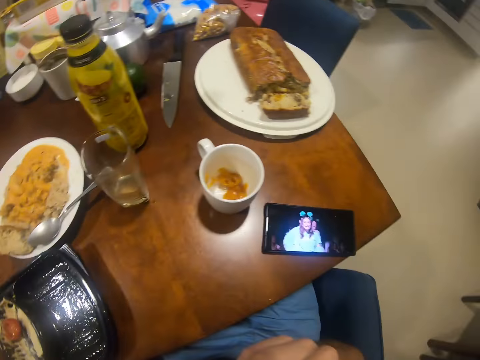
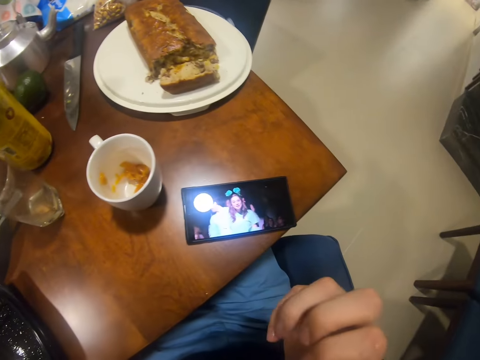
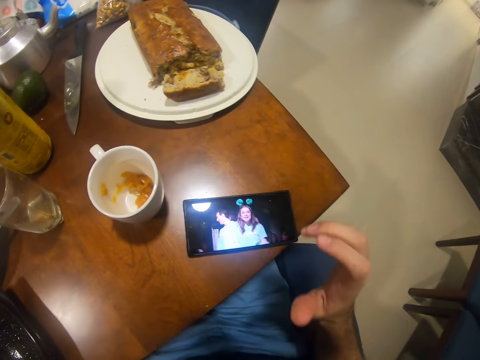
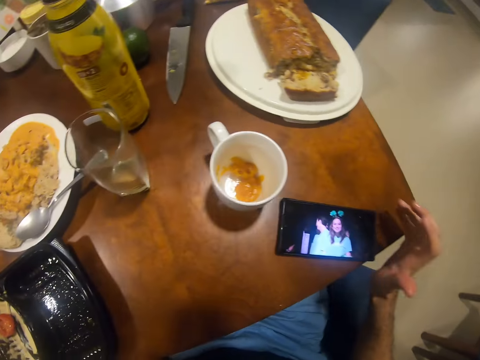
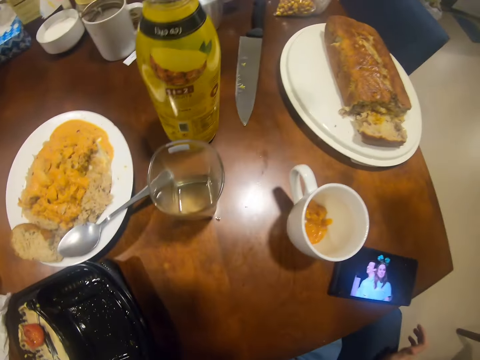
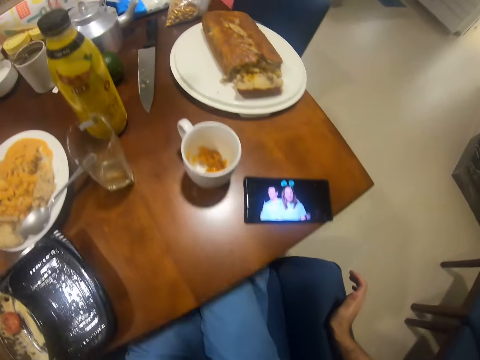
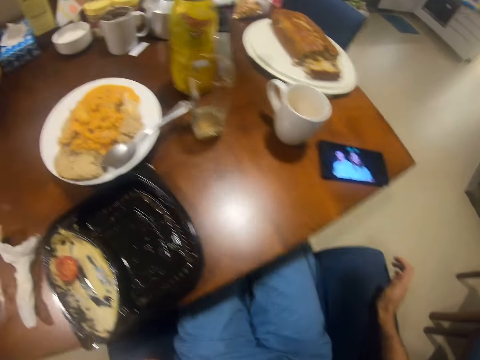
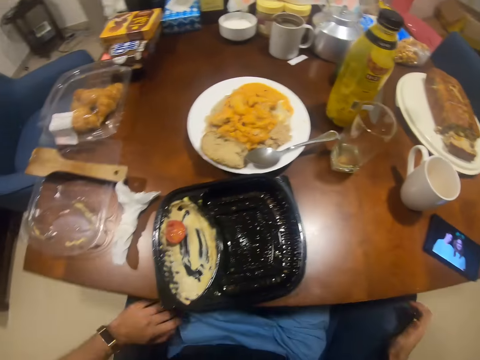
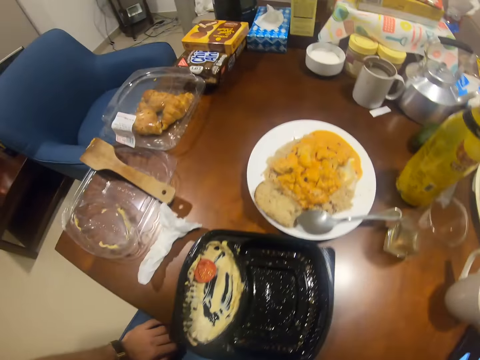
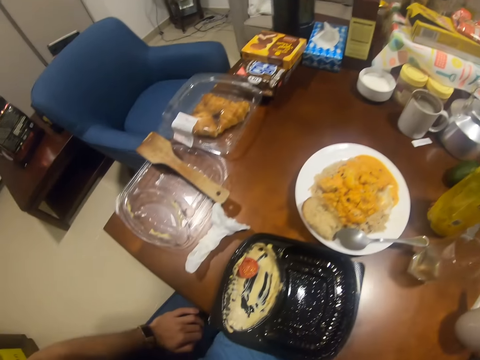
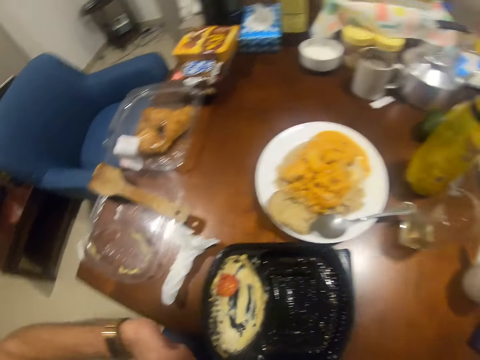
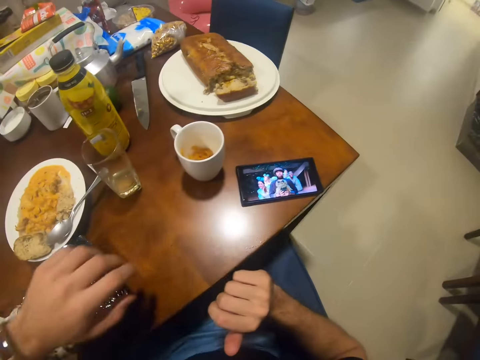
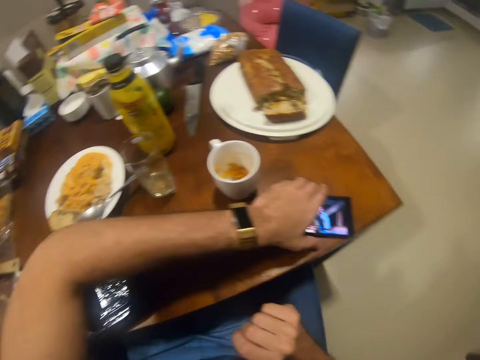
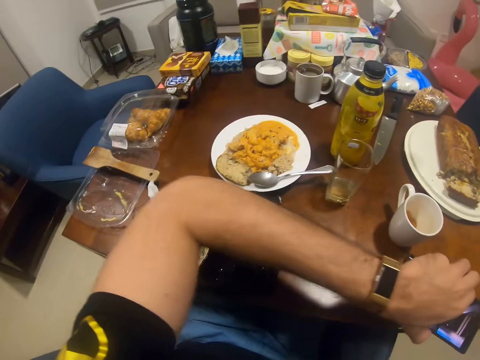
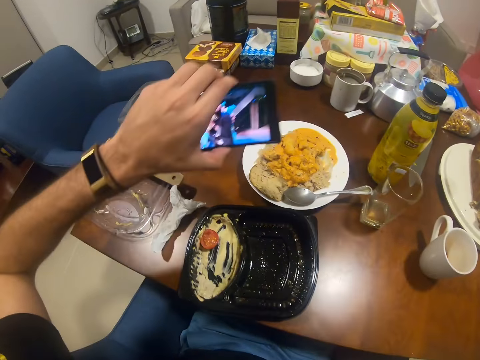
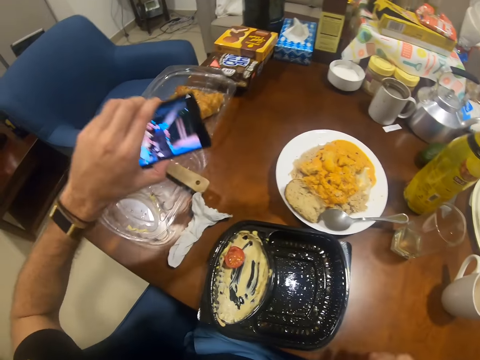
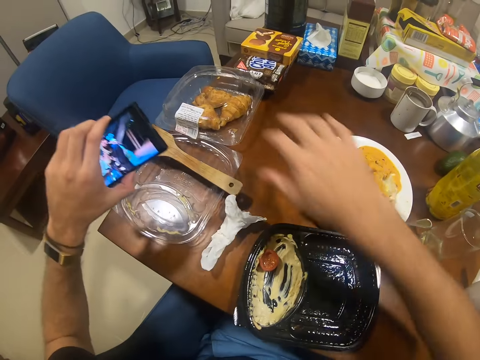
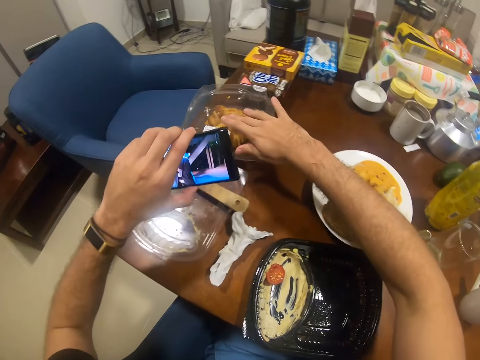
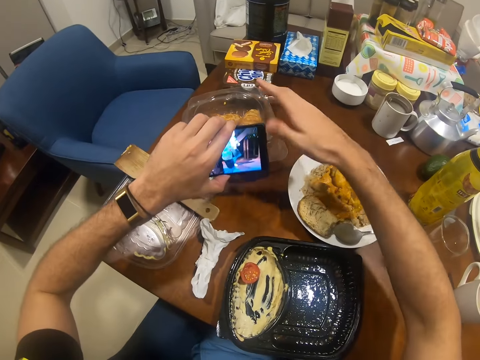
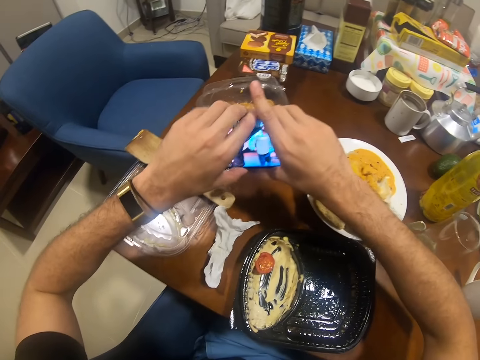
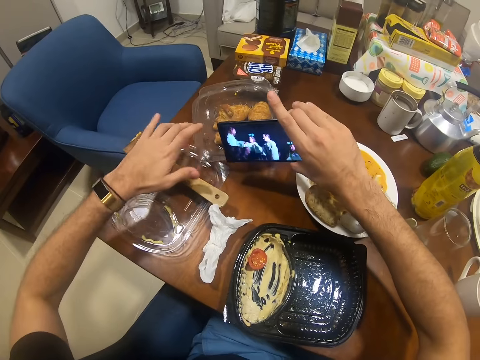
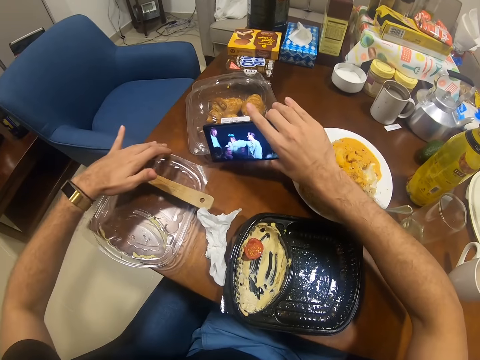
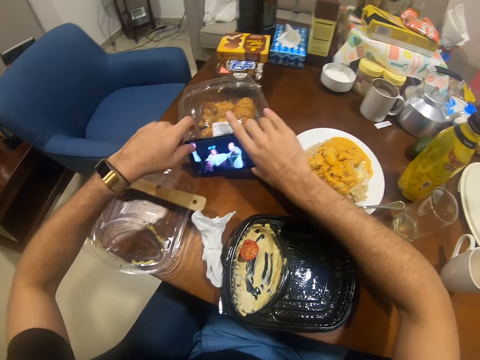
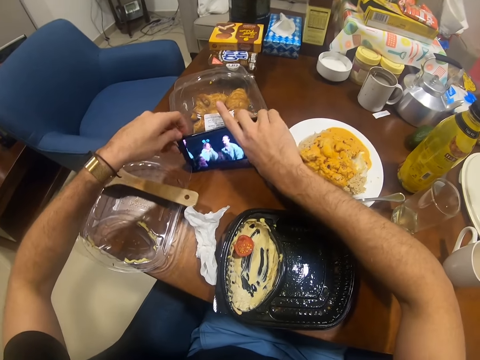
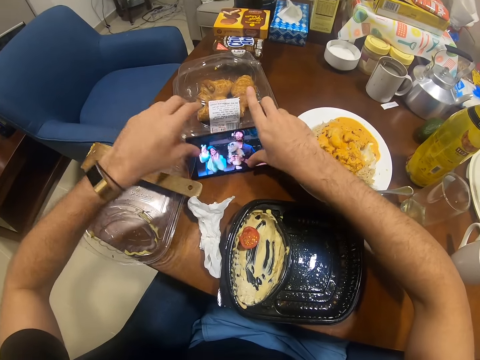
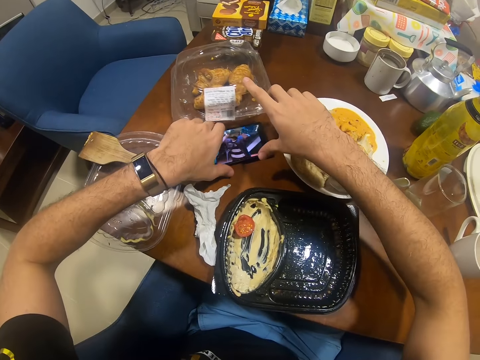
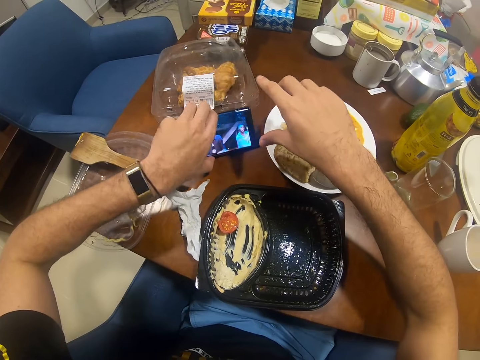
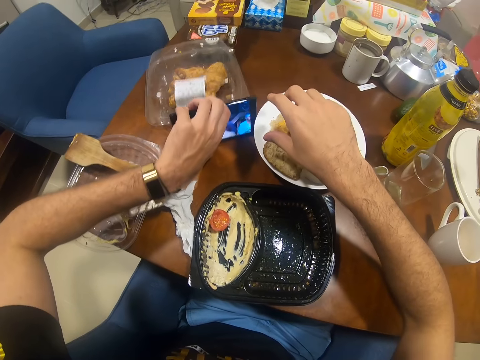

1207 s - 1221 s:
The camera wearer looks around the table. He moves the phone to the other side of the table with his right hand. He picks up his phone. He puts his phone on the table. He moves a pack of croissants or plate on the table with his right hand. He adjusts an empty pack with his left hand. He places the phone on the table against the pack of croissants.

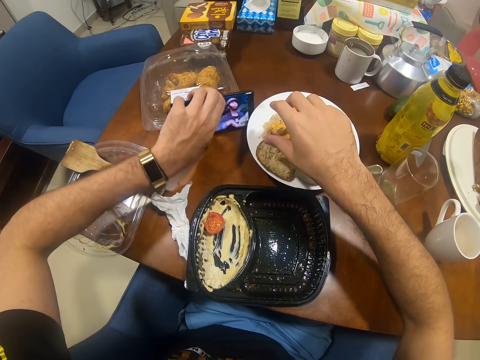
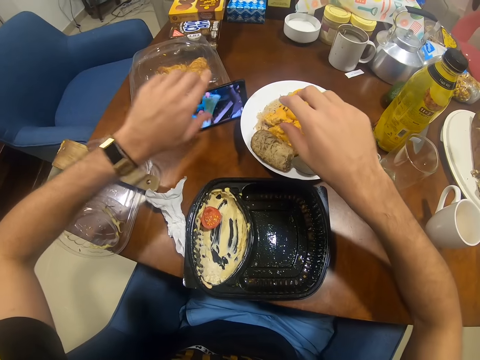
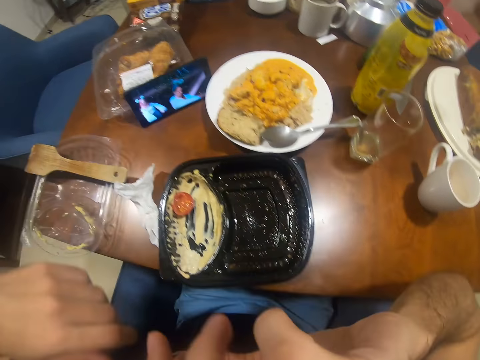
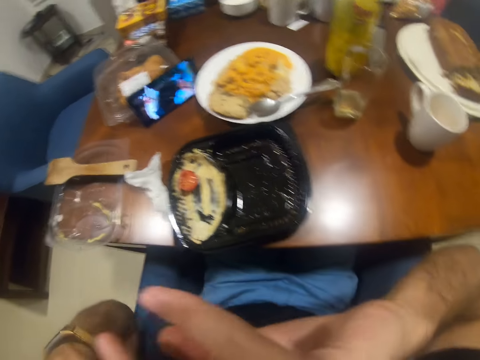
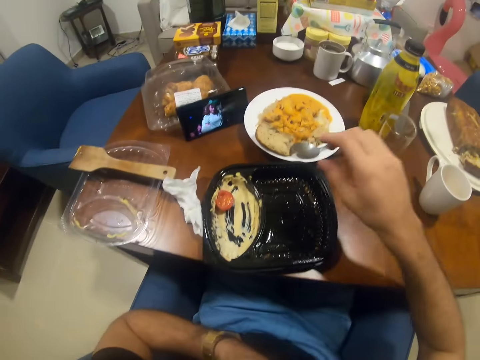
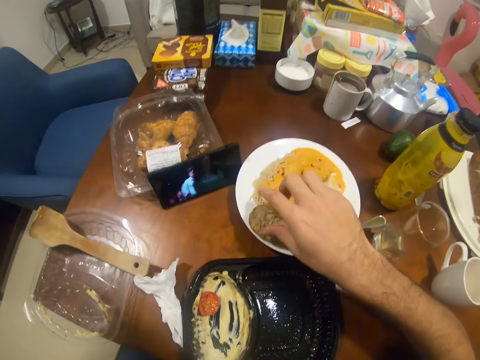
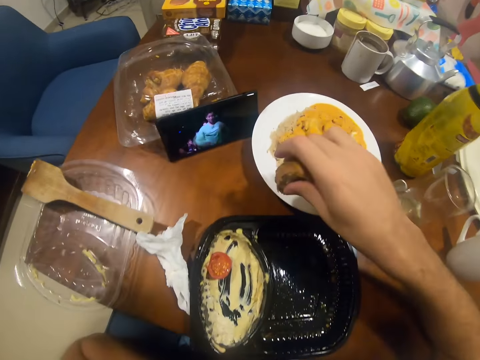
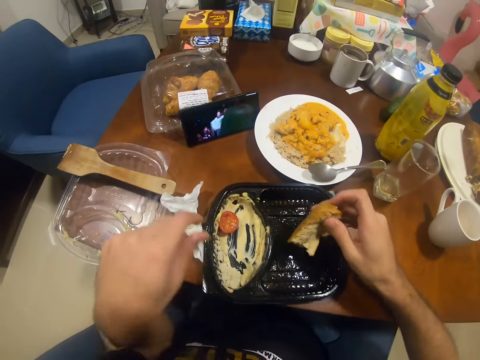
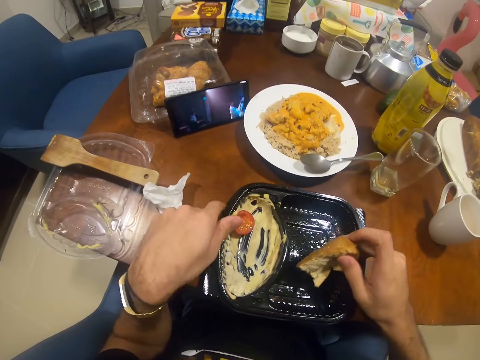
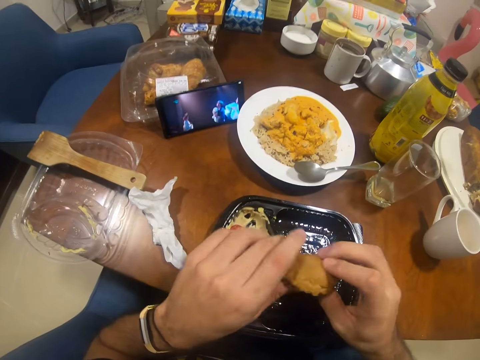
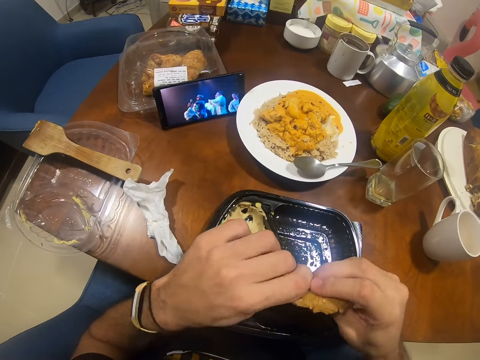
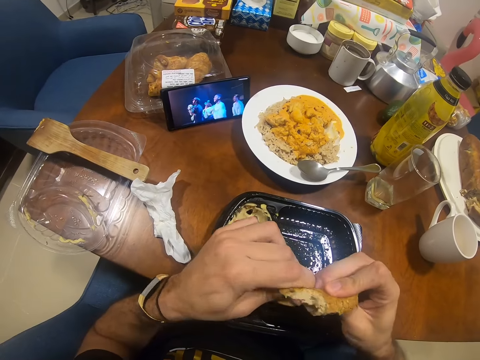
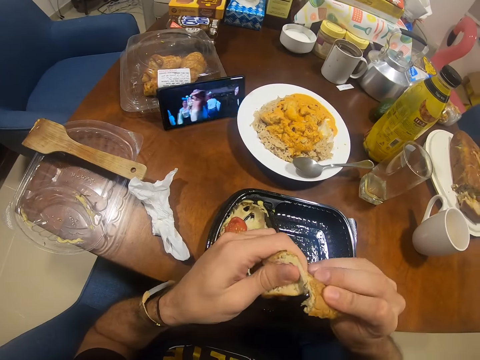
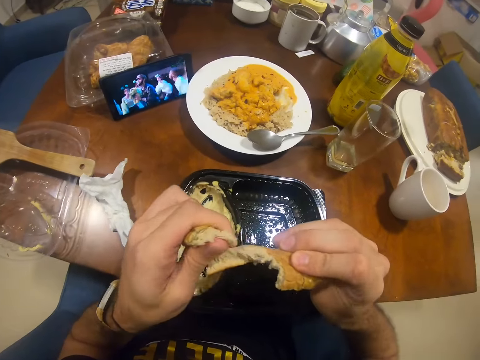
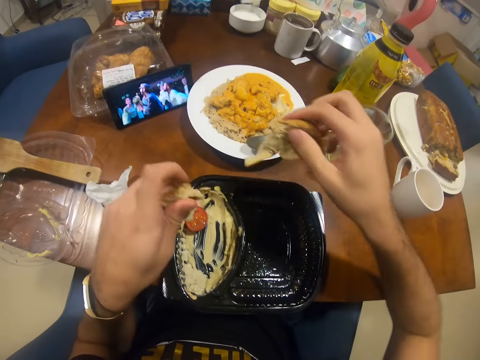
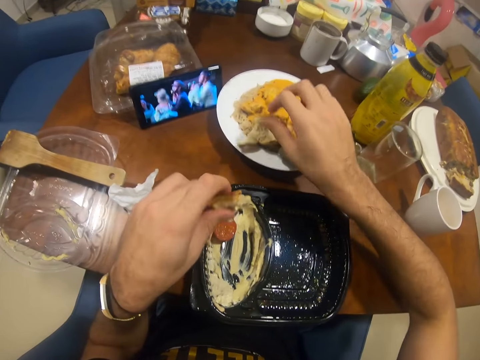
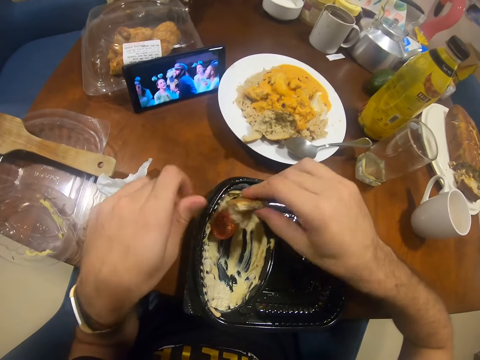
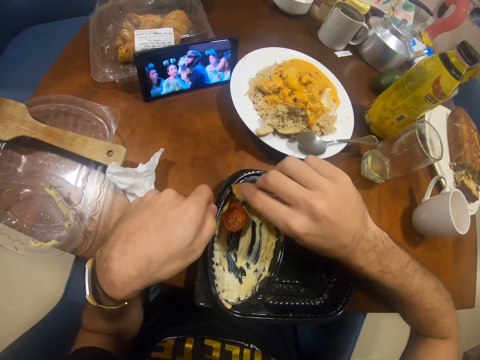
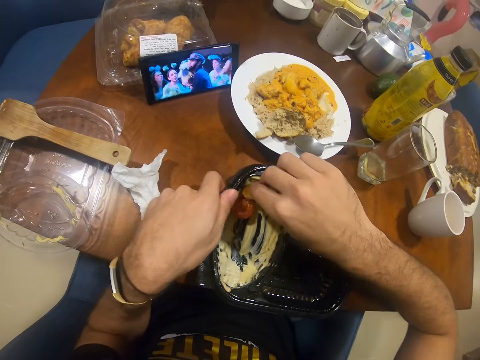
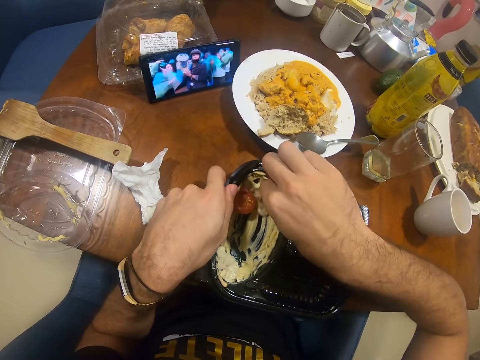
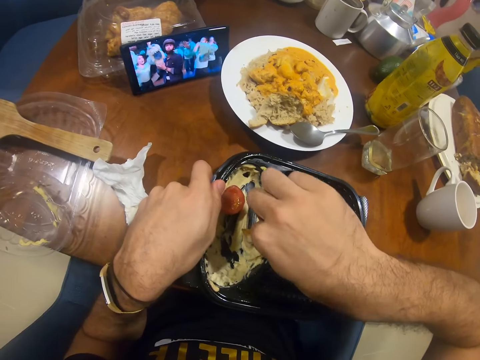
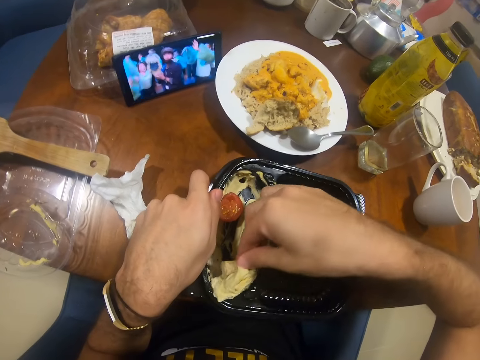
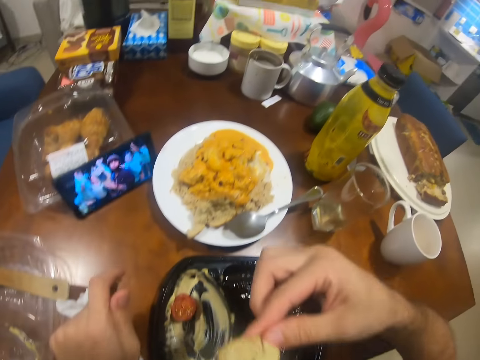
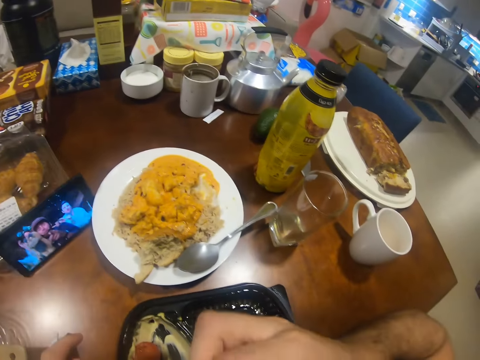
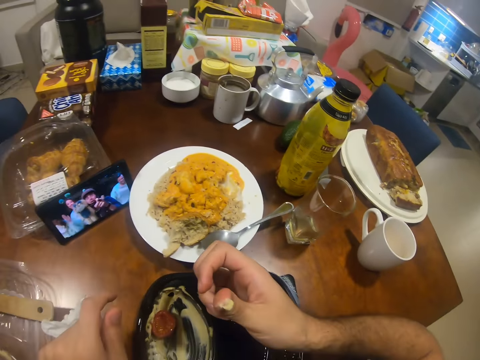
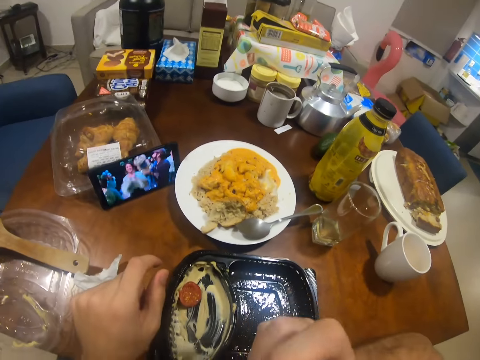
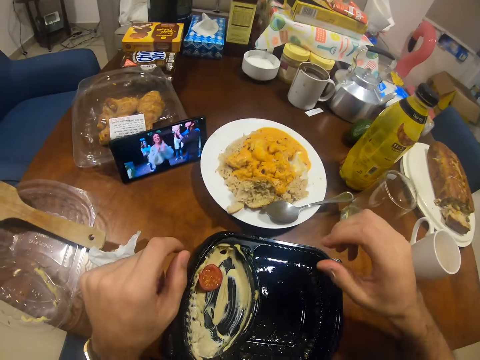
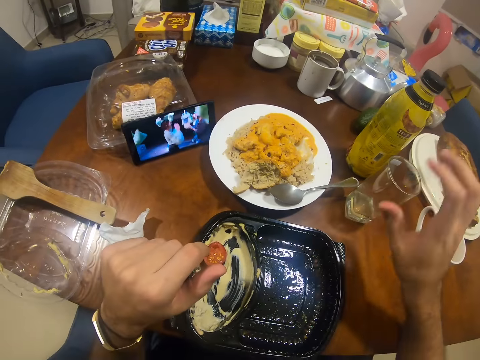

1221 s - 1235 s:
The camera wearer touches his face. He picks a piece of bread from a plate on the table with his right hand. He cuts up the piece of bread into two with both hands. He drops the remaining piece of bread on the plate with his right hand. He passes the piece of bread from his left hand to his right hand. He scoops something with the piece of bread. He dips the piece of bread in a plate of cream with his right hand. He eats the piece of bread in his right hand. He watches the phone play video.
